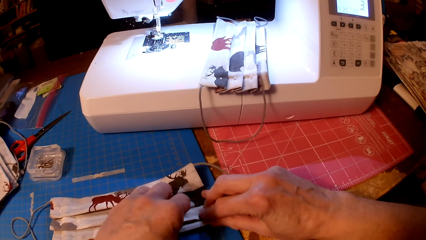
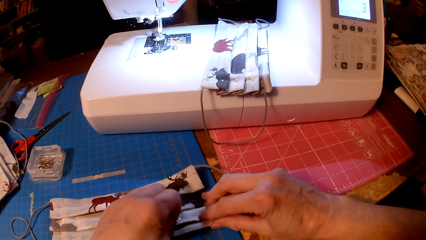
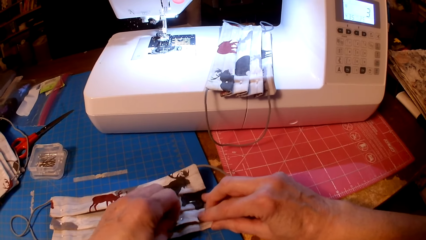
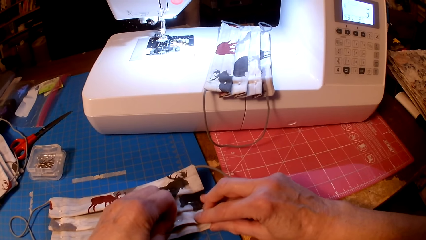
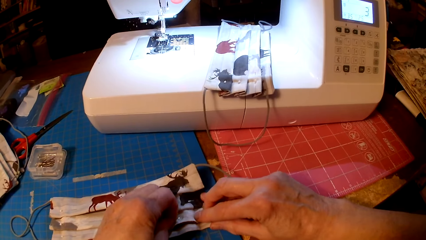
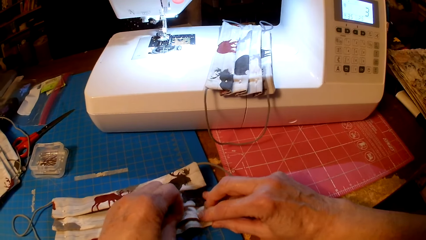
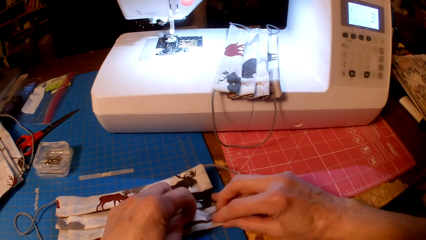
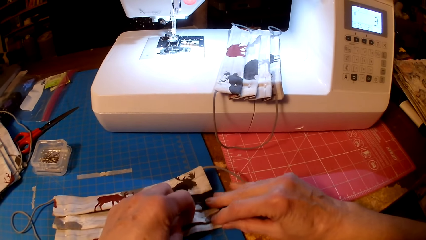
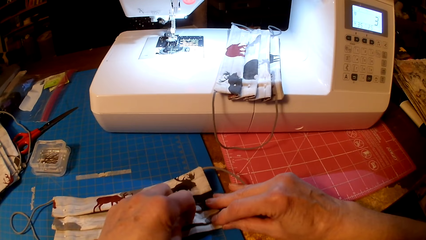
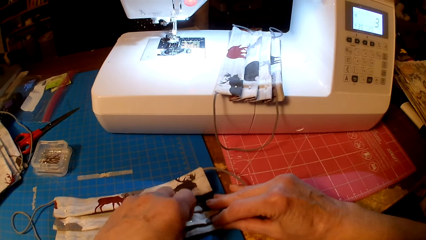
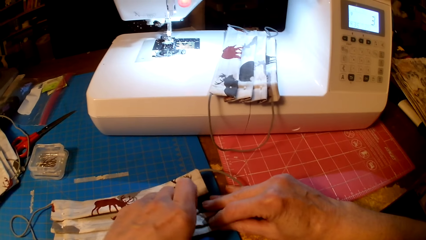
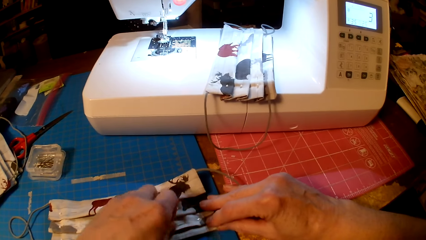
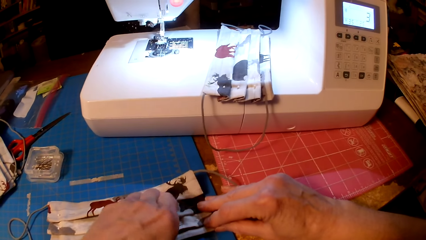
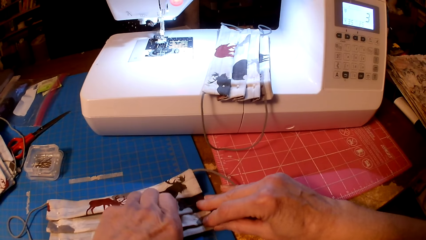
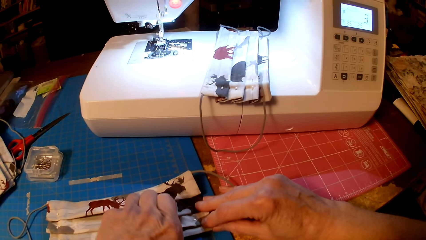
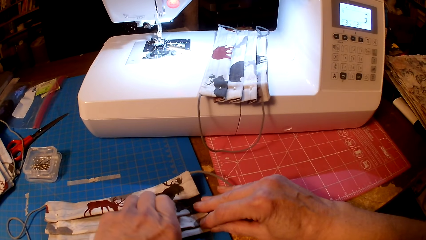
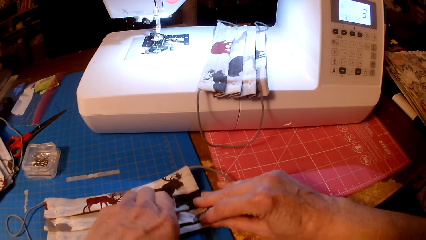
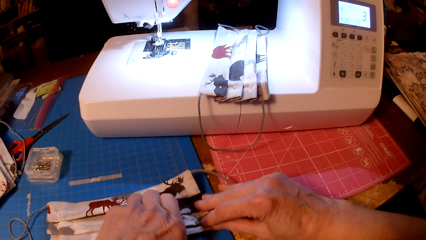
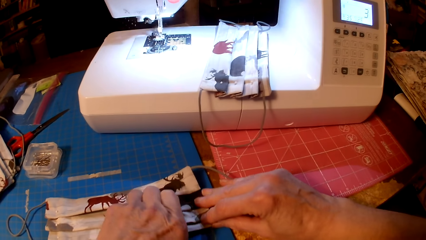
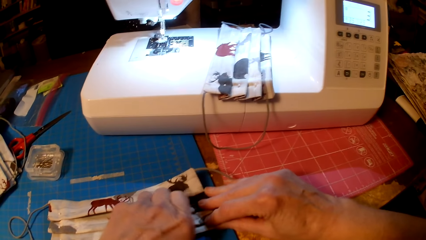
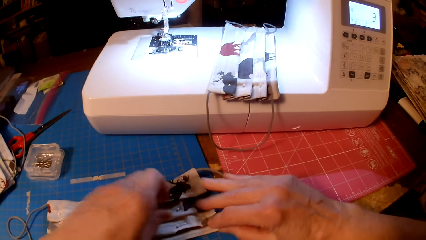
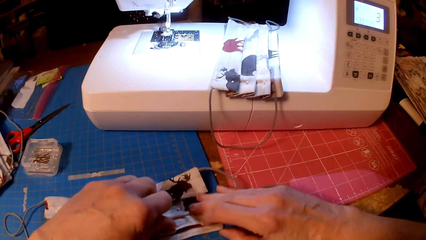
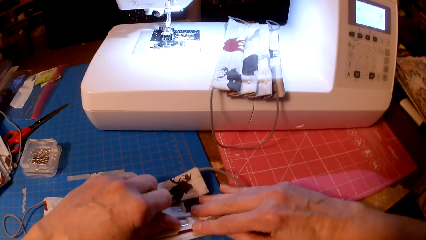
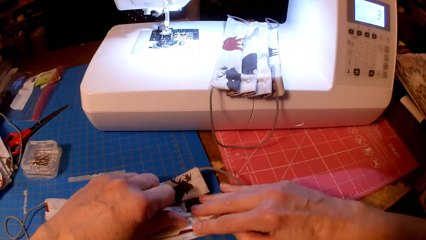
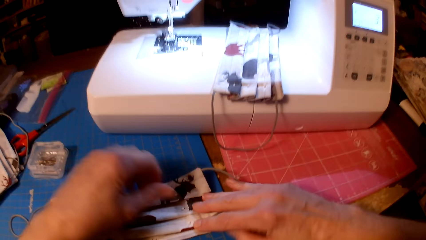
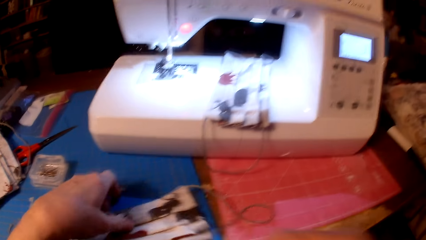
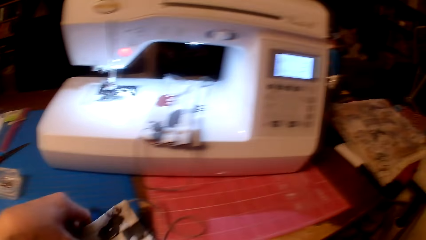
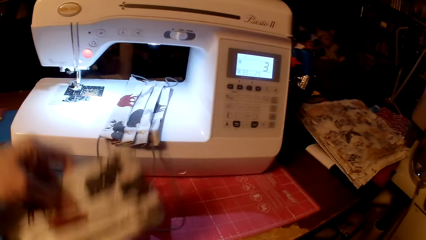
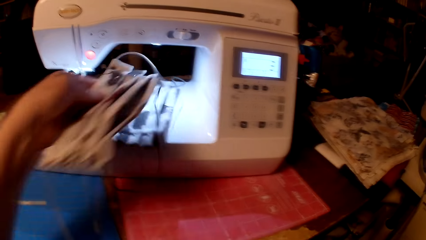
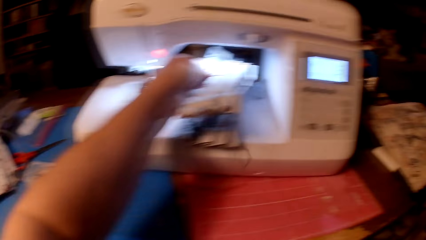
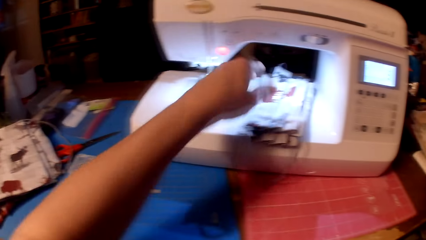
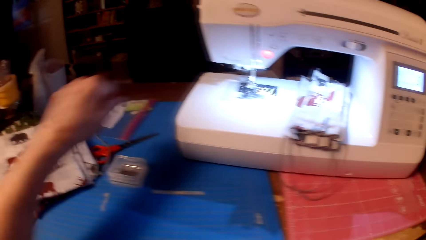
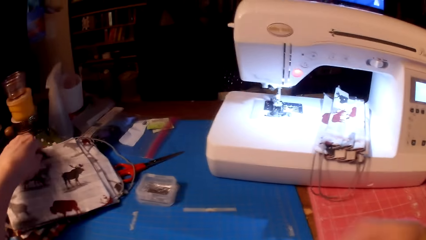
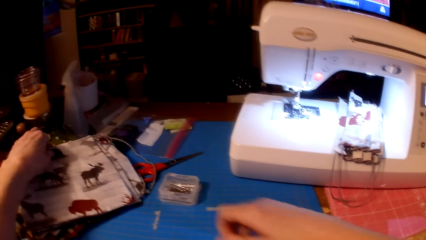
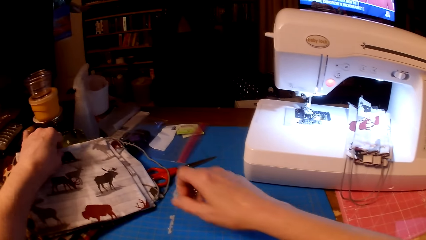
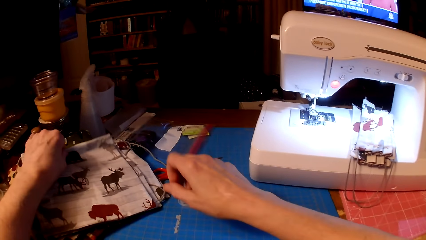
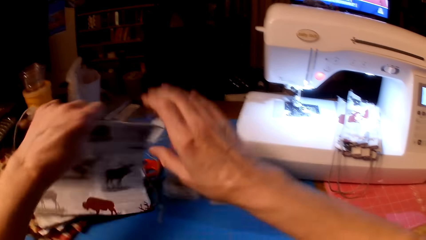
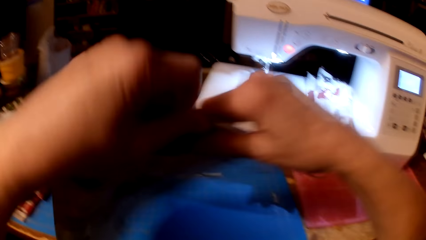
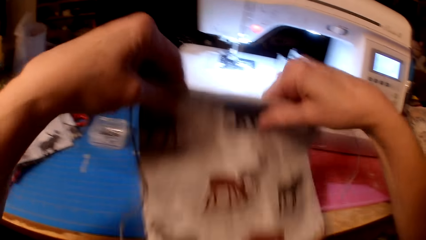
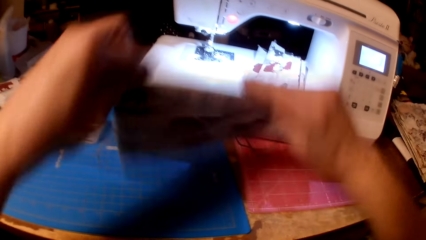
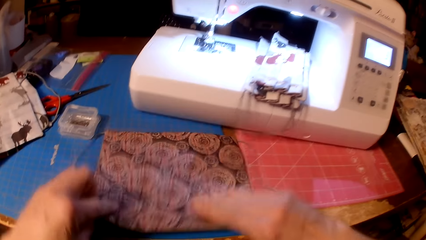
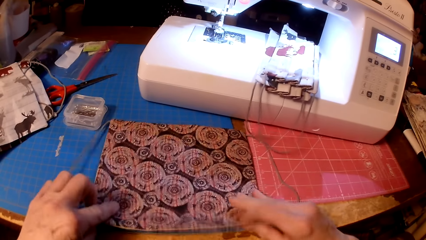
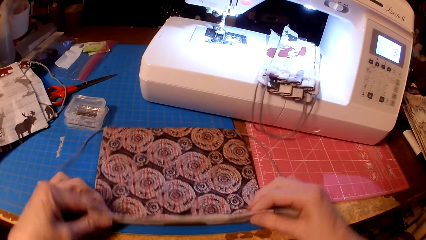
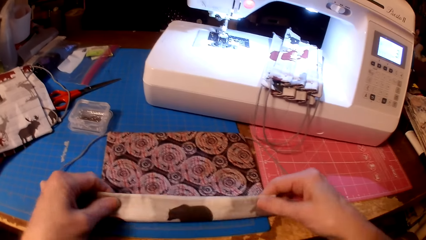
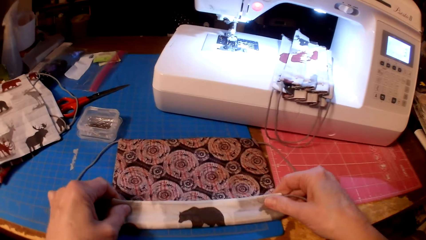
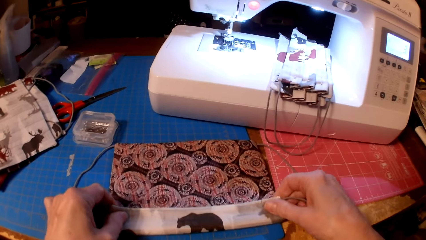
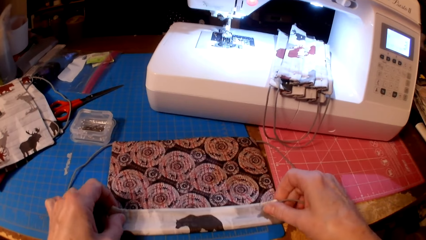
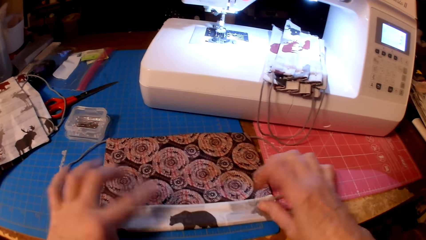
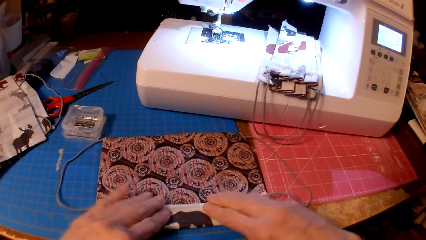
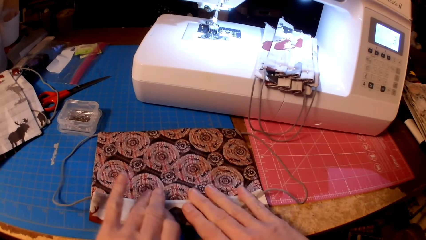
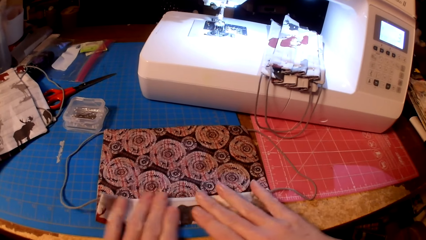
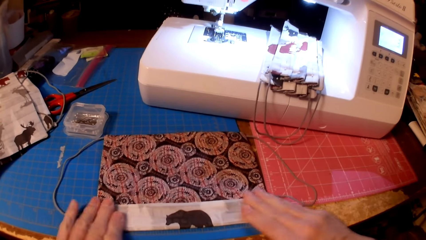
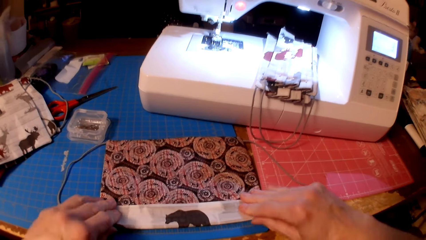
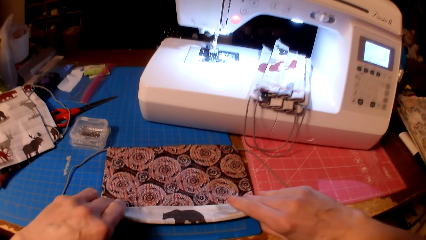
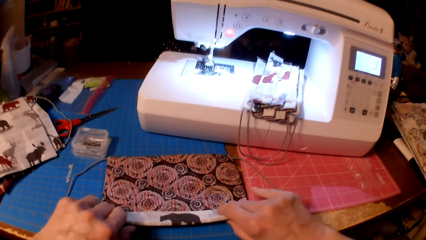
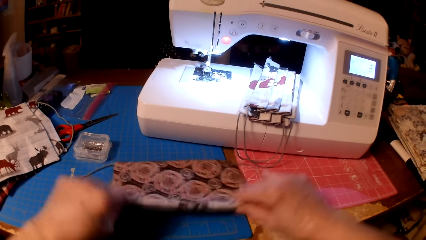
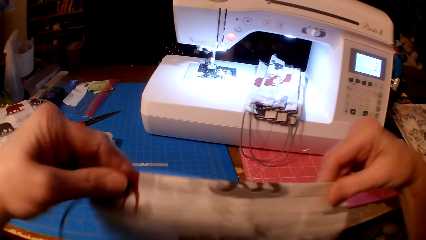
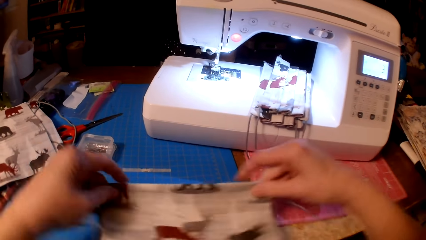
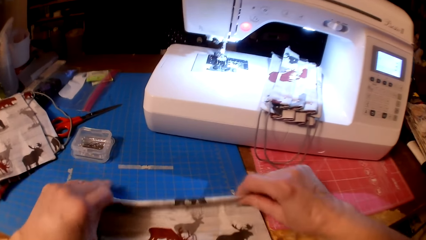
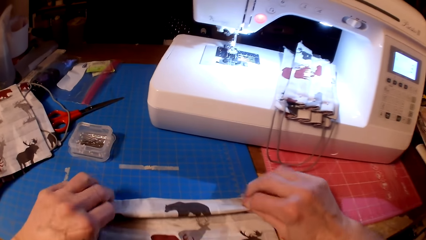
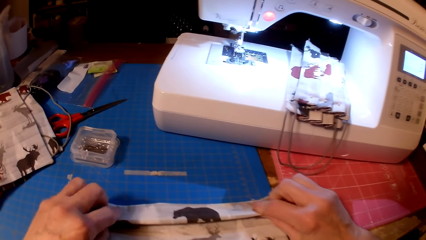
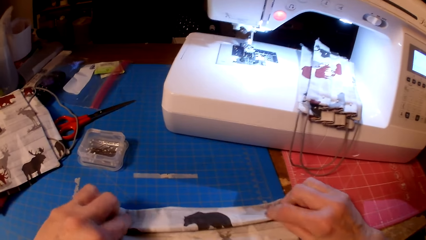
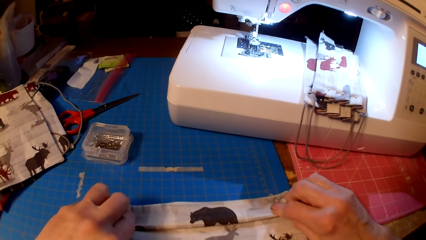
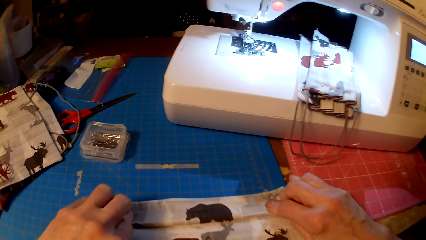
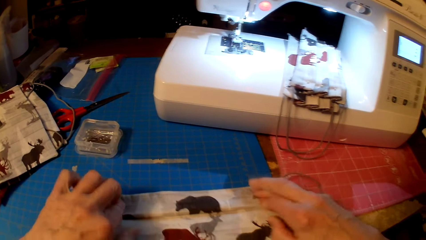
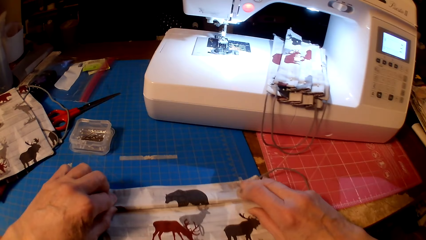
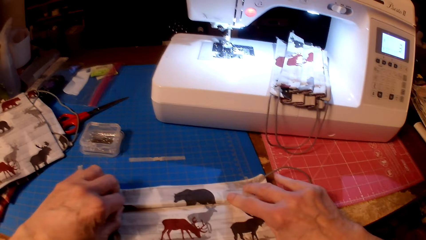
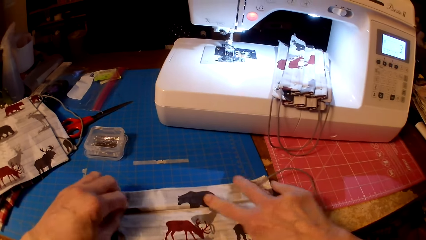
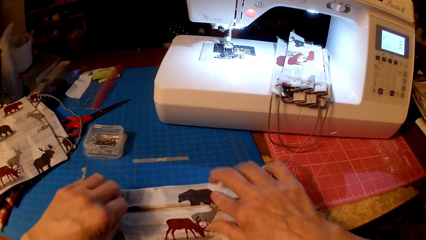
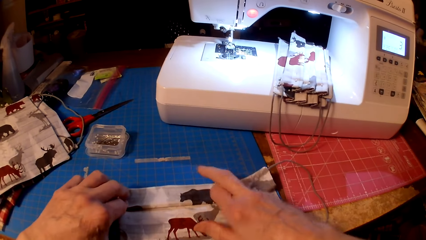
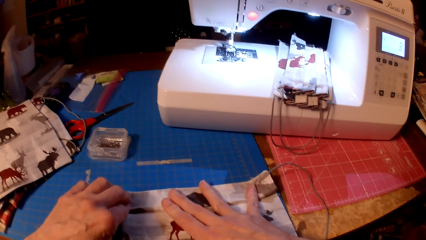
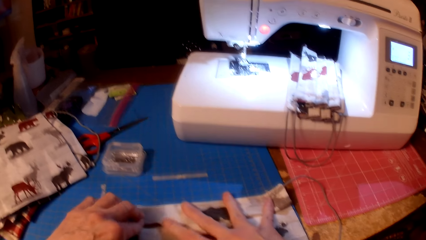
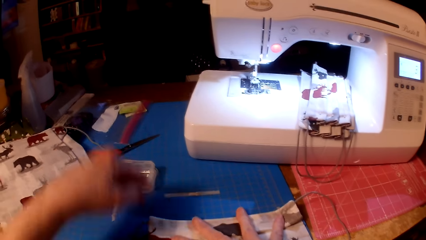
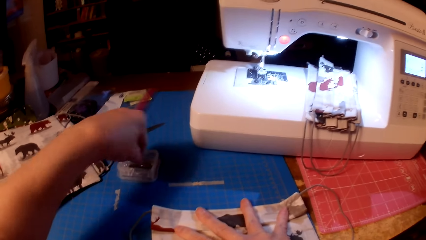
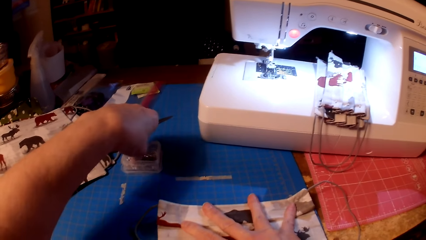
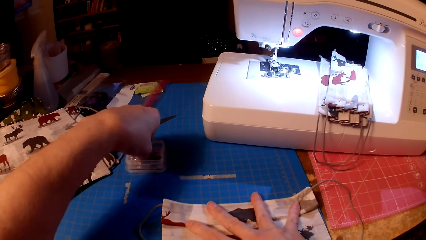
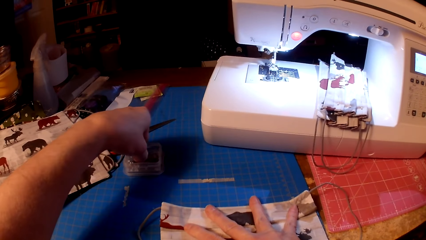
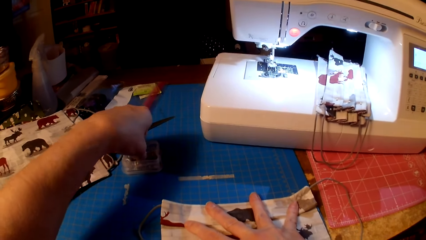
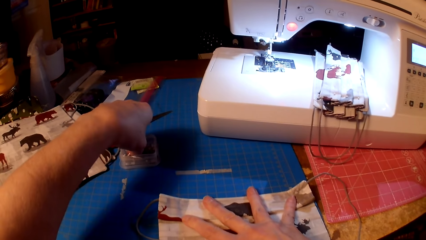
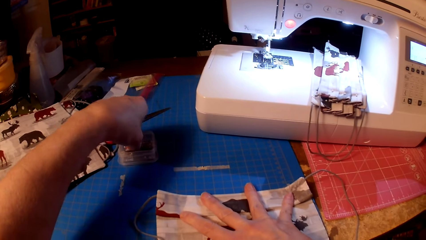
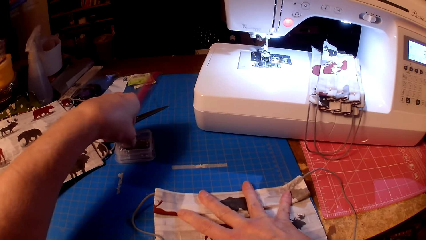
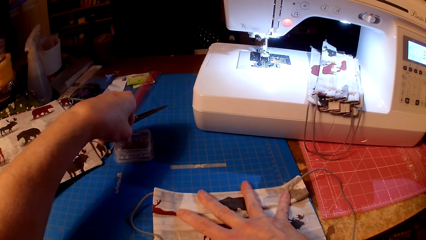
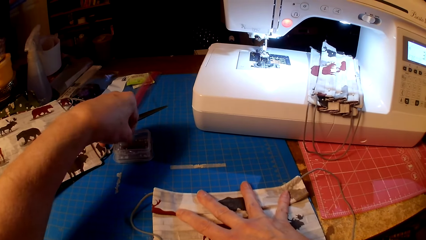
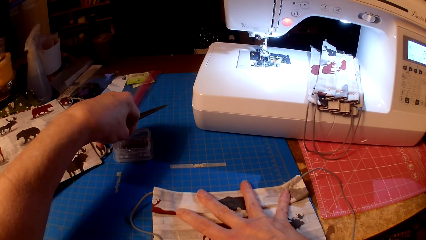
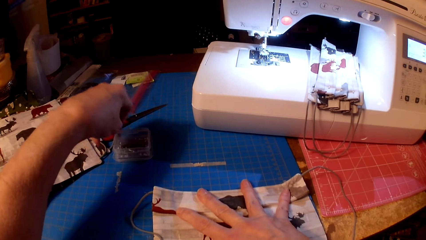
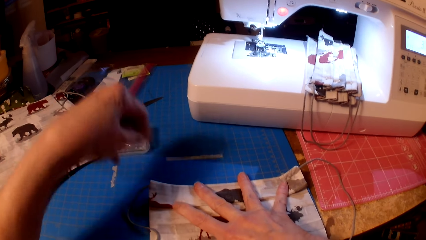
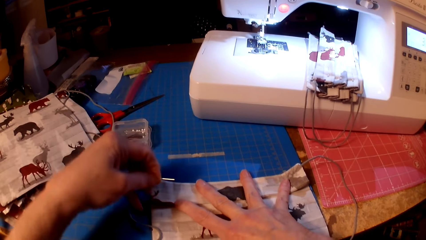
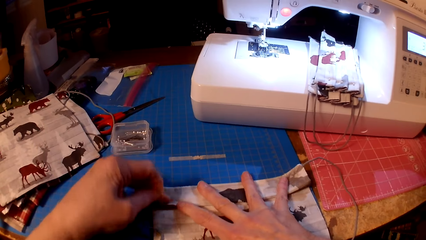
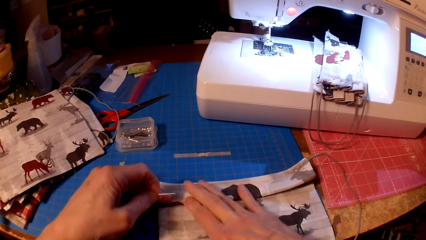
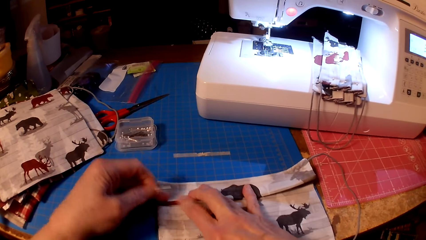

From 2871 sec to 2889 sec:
The camera wearer puts the piece of cloth on the sewing machine. They pick a piece of cloth. They fold the piece of cloth. They pick a pin. They pin the piece of cloth.
